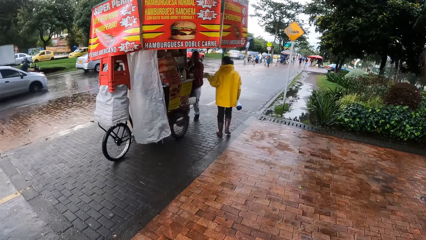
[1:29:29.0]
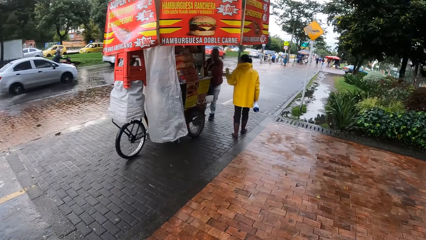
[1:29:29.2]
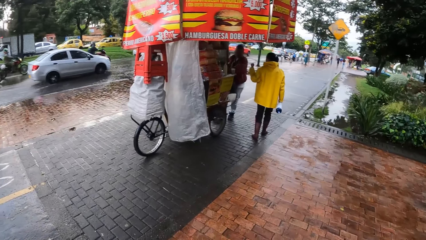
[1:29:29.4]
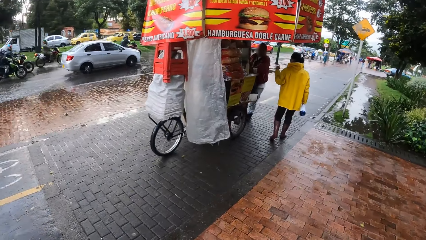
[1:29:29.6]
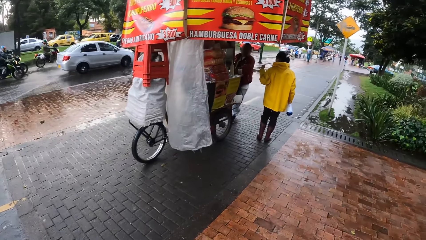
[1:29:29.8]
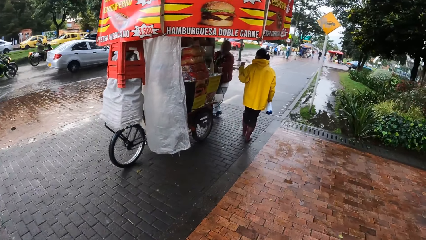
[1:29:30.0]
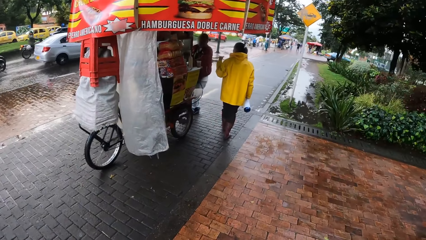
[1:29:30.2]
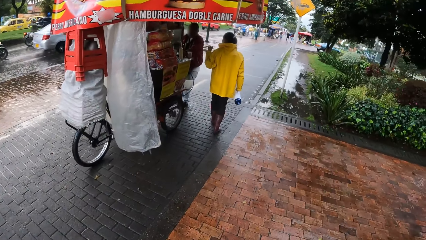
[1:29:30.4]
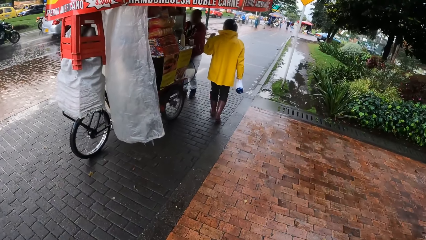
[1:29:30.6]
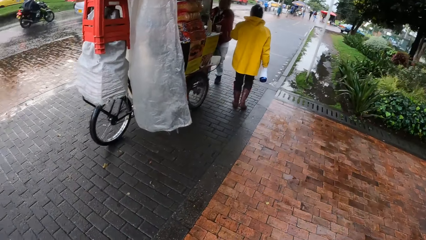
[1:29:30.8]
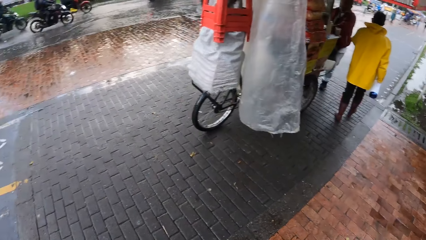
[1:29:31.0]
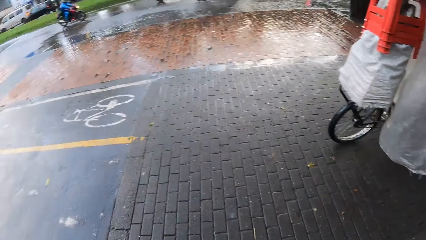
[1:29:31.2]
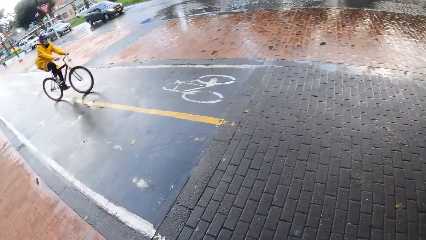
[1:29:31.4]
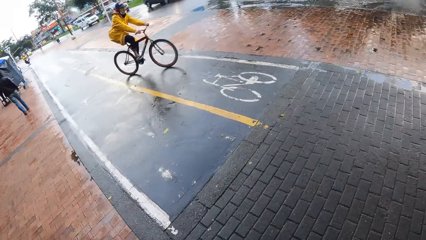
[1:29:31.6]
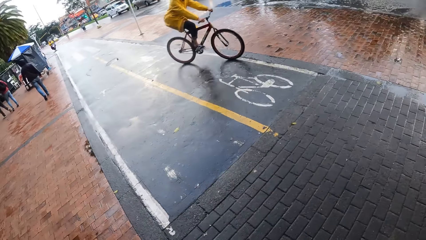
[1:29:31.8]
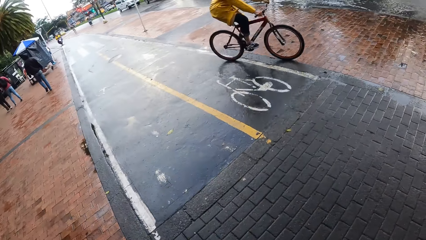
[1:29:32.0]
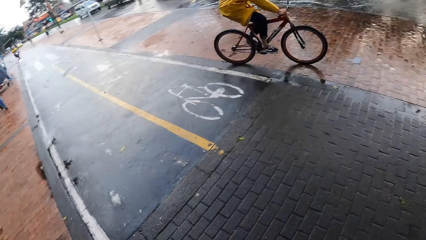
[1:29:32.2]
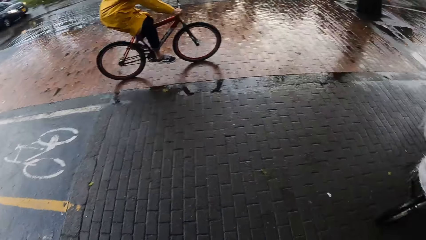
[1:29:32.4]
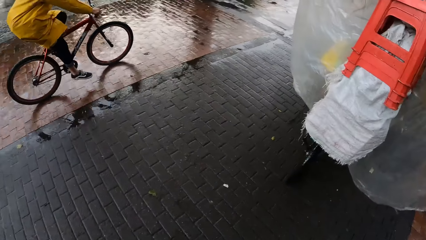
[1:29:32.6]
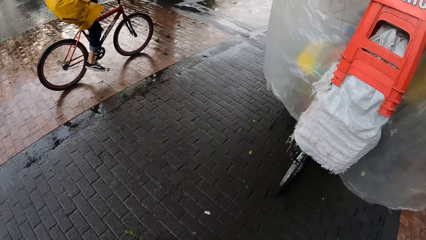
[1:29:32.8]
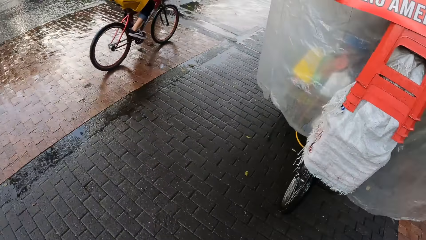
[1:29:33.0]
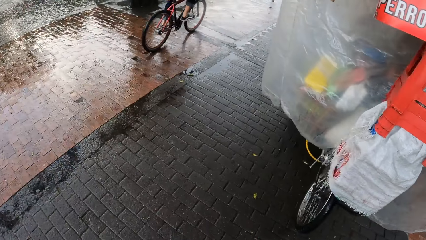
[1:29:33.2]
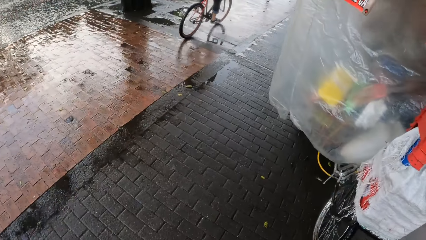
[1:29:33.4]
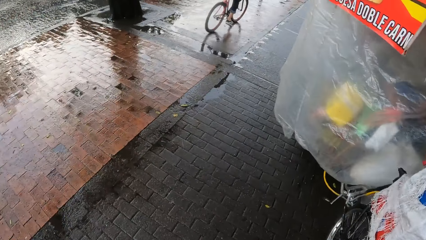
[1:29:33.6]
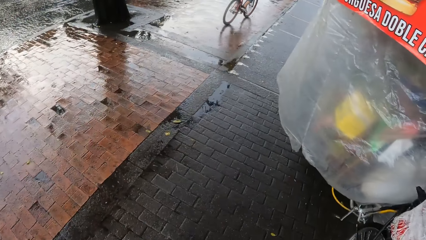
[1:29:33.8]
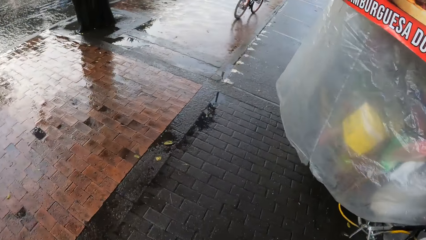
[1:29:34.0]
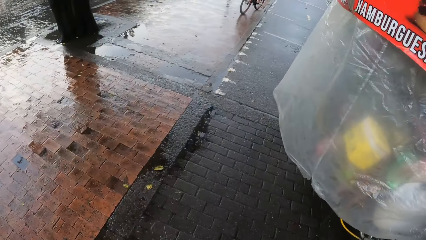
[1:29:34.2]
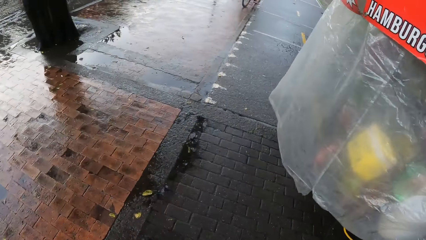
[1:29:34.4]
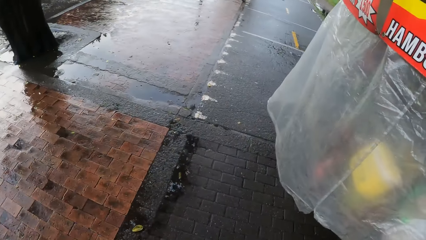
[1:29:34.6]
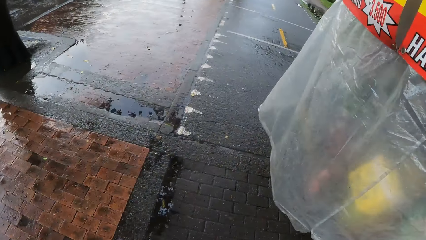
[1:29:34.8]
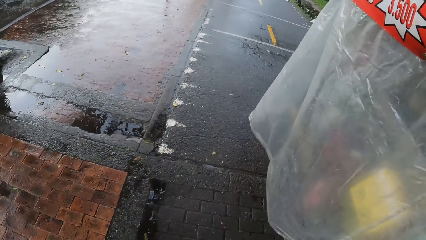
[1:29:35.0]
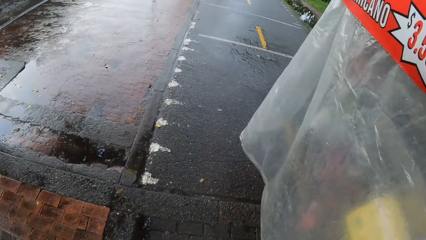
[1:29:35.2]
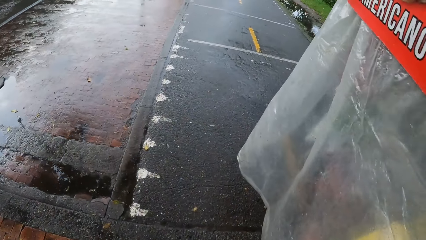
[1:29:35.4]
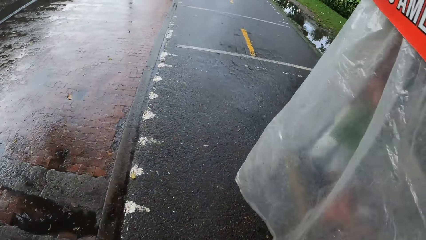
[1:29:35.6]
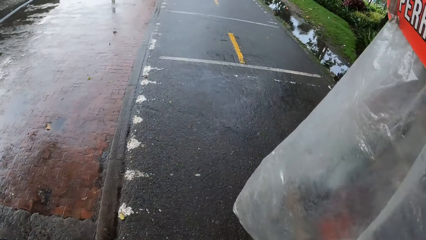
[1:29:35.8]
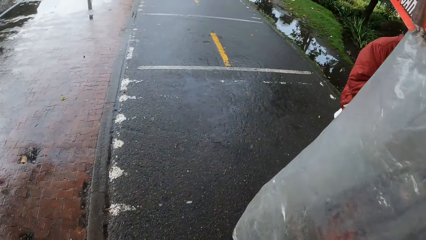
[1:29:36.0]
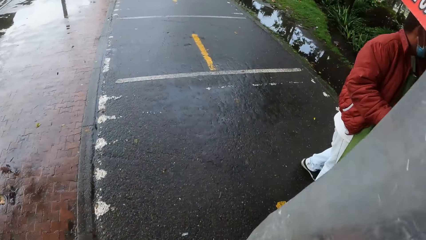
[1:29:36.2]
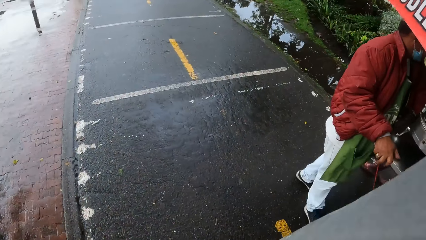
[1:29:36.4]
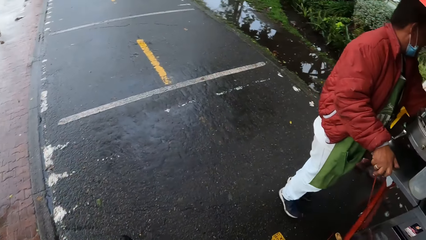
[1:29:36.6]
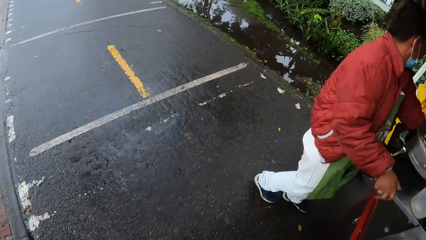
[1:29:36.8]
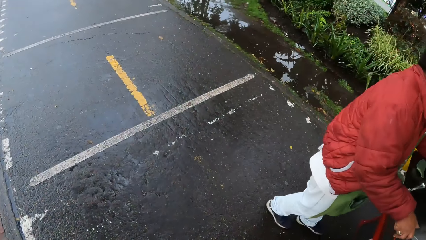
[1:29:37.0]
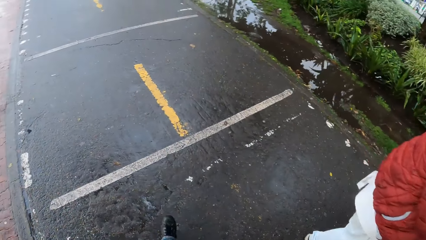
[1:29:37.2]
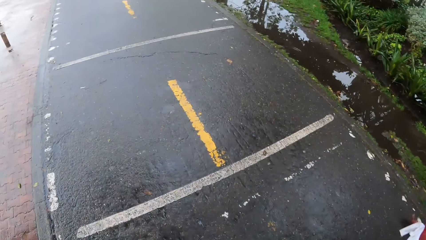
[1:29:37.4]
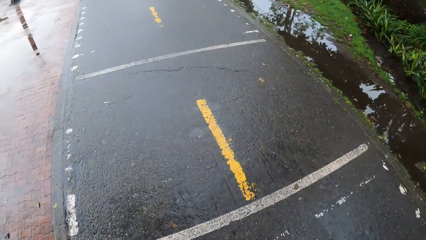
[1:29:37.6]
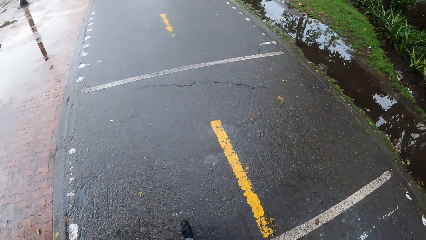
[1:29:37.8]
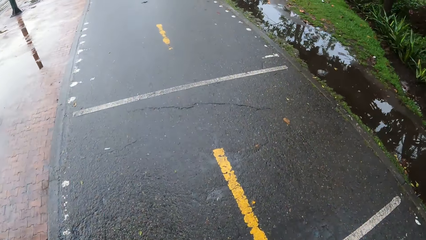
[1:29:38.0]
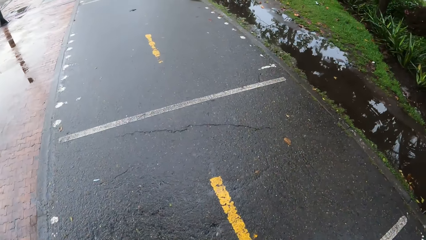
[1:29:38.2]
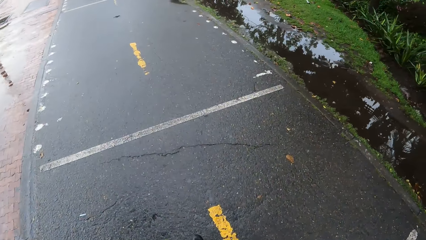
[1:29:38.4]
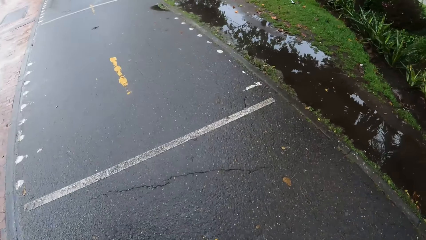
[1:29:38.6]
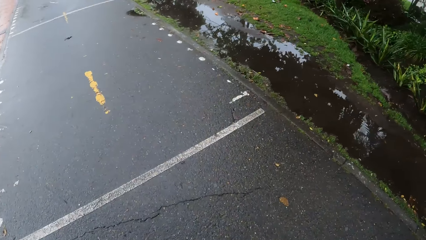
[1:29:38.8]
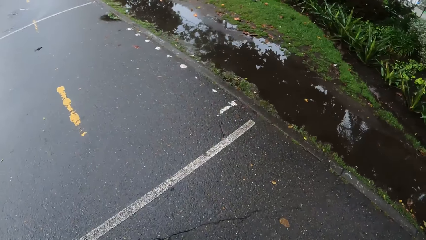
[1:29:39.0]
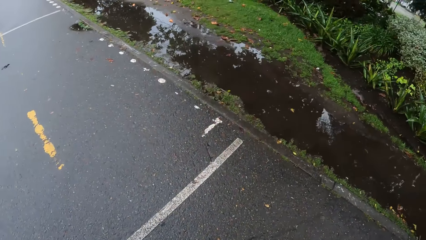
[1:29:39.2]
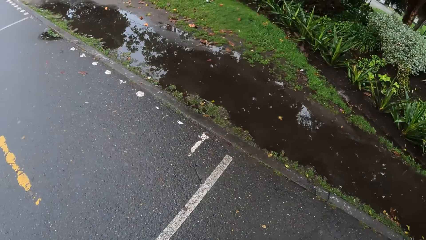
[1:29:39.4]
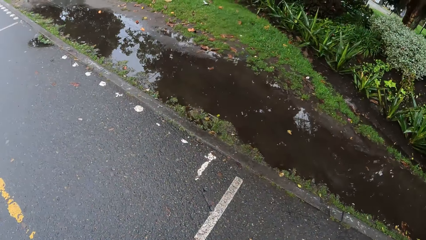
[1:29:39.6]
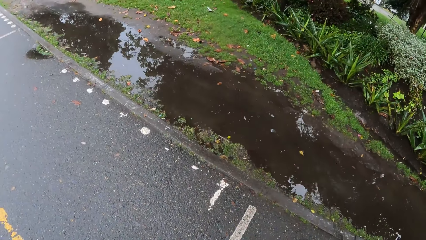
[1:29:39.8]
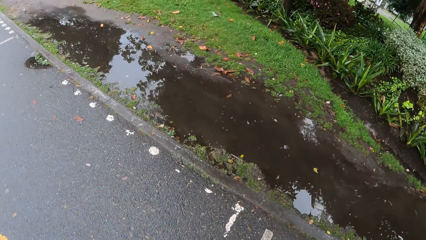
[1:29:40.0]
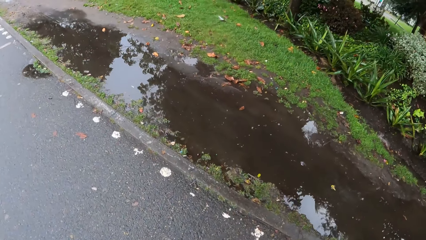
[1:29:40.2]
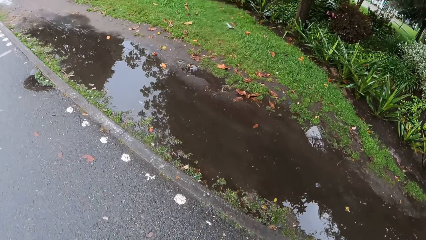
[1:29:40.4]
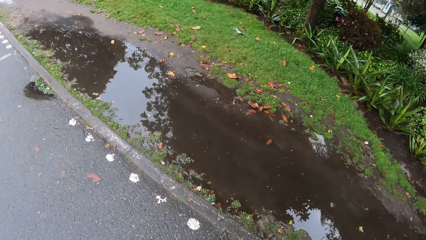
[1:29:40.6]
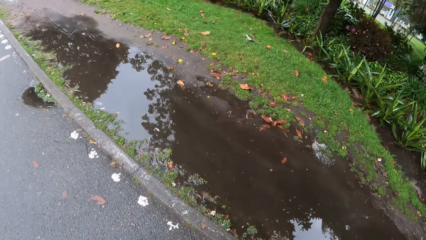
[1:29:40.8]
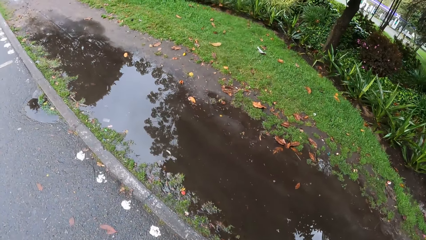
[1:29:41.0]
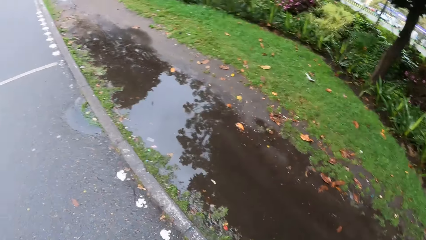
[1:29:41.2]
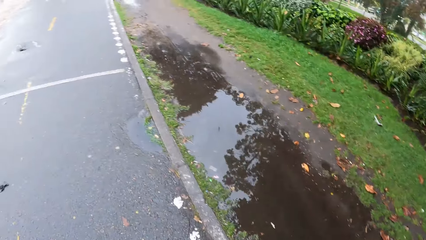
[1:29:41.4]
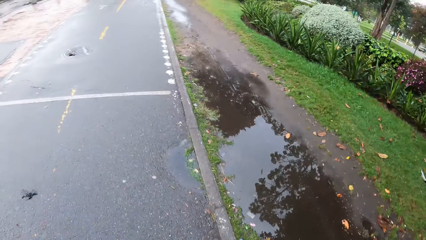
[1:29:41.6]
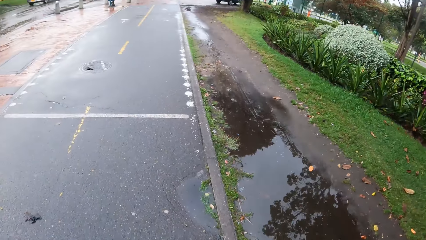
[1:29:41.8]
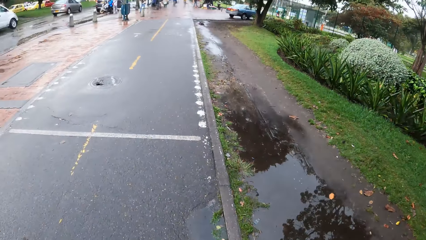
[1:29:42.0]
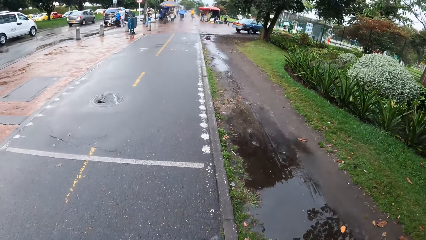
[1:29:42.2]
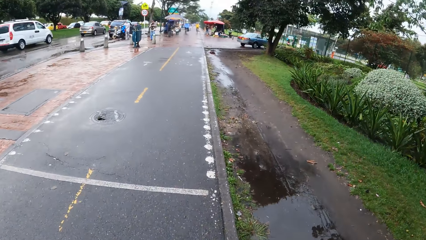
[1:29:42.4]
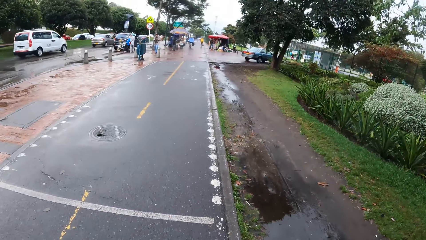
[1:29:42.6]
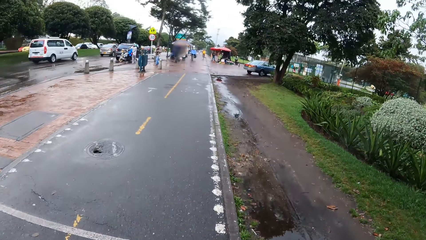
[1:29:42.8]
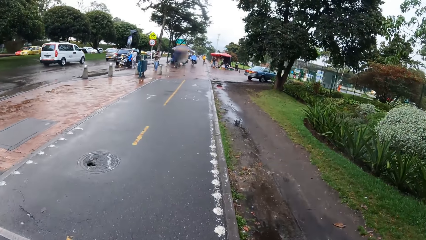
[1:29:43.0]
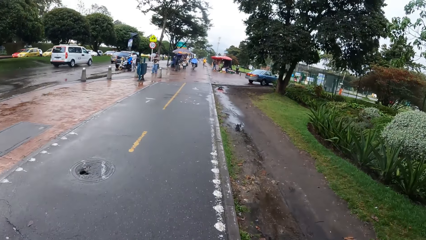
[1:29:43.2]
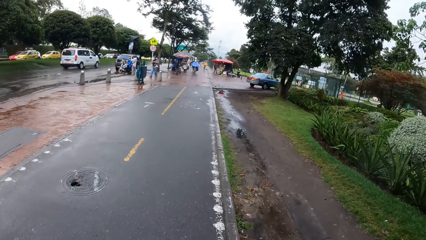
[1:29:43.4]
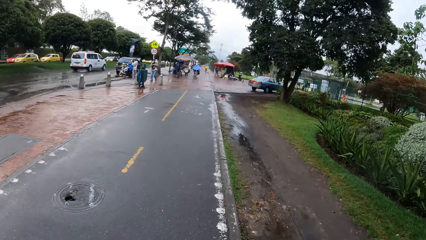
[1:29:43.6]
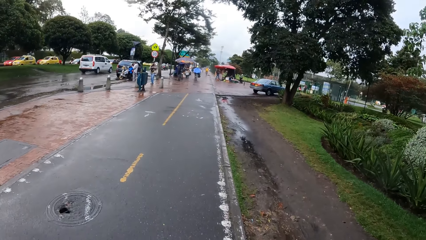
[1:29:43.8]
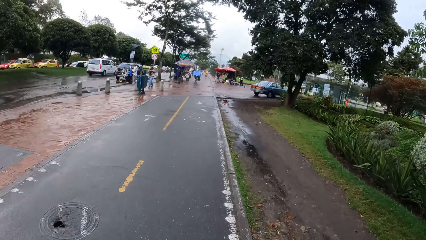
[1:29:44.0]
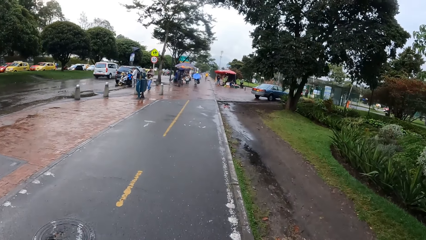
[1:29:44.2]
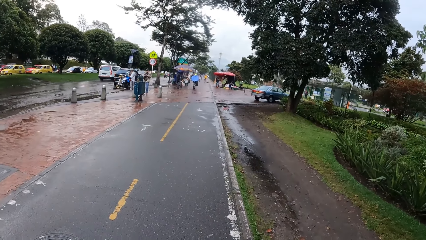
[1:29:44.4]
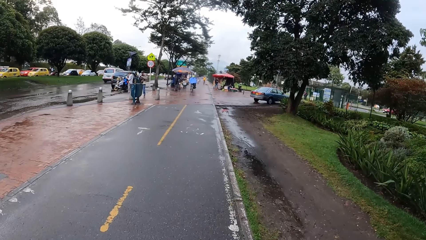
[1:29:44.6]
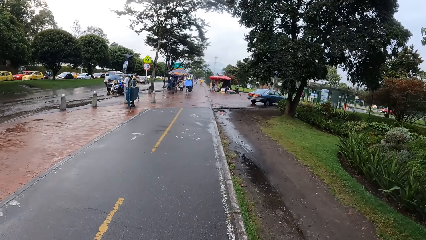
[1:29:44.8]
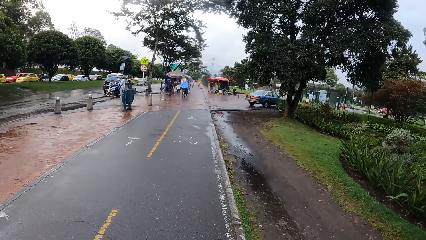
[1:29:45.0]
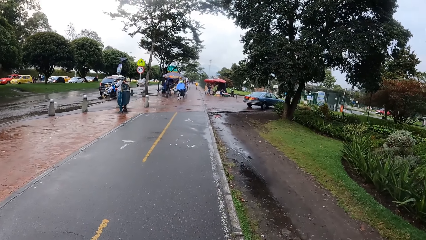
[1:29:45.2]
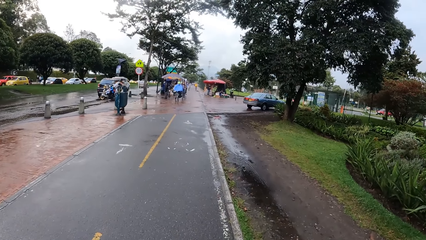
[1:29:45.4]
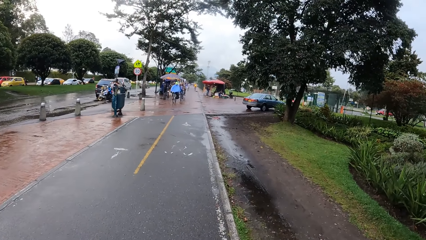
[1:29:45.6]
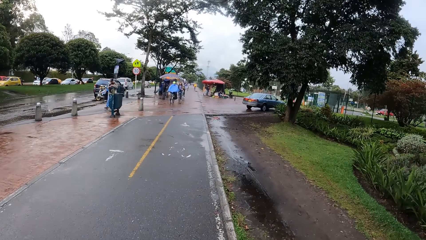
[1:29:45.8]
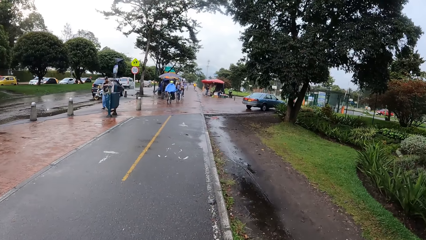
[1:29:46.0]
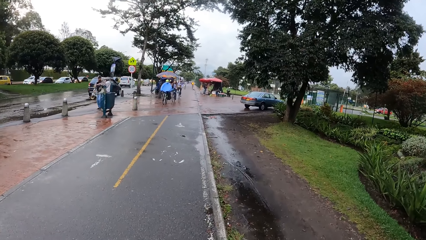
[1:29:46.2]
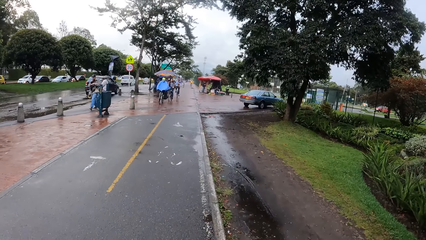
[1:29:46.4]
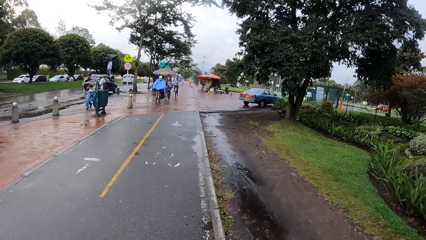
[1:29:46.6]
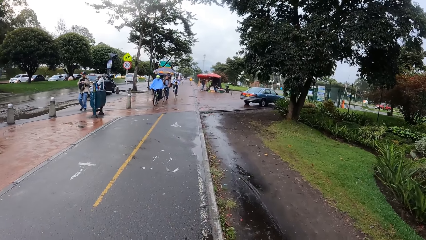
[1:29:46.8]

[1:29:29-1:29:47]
The camera wearer walks on a road with the group of people. They walk along the road.
